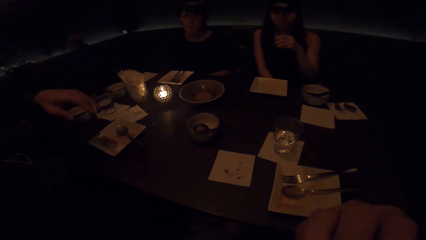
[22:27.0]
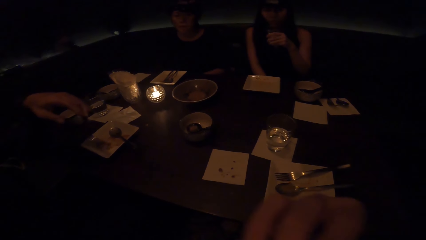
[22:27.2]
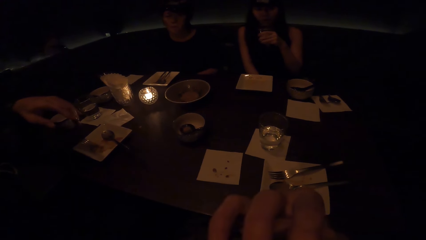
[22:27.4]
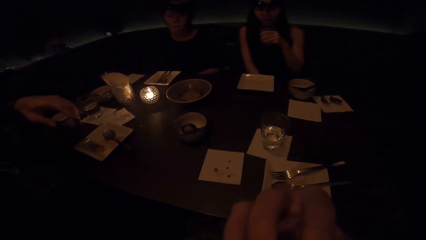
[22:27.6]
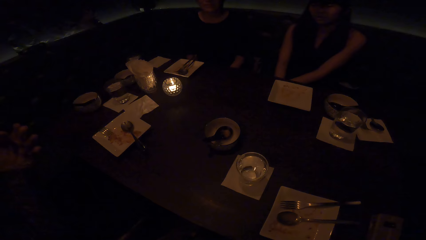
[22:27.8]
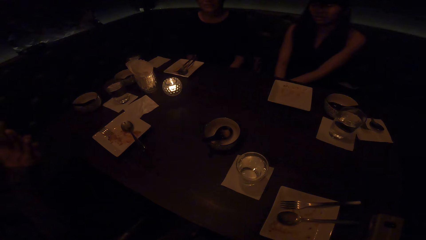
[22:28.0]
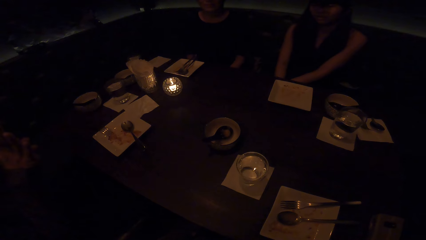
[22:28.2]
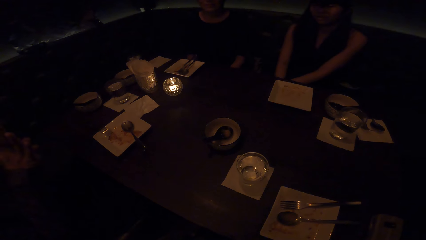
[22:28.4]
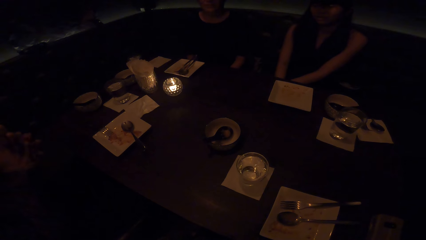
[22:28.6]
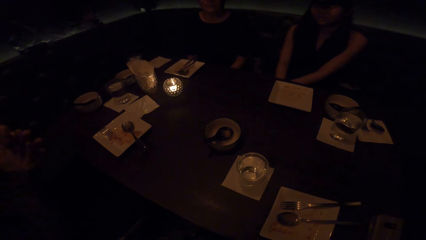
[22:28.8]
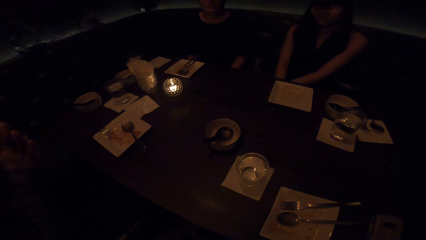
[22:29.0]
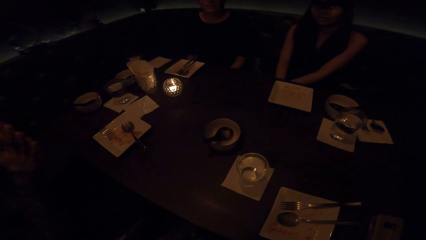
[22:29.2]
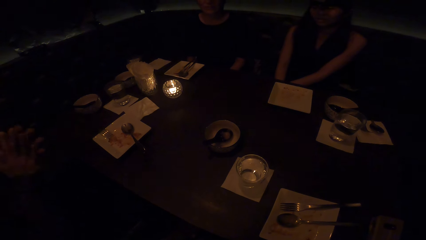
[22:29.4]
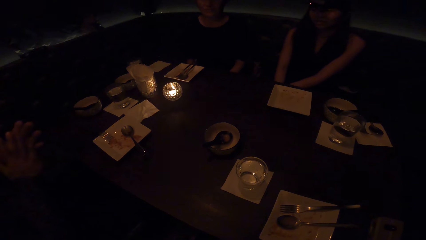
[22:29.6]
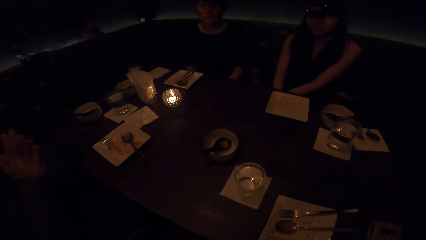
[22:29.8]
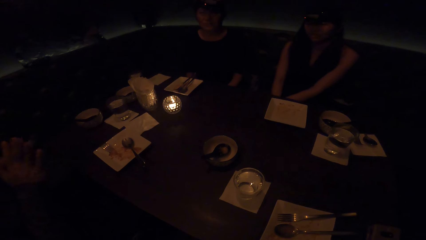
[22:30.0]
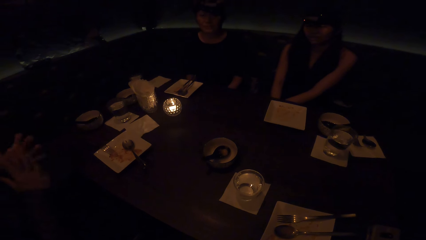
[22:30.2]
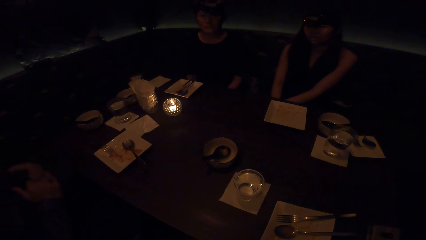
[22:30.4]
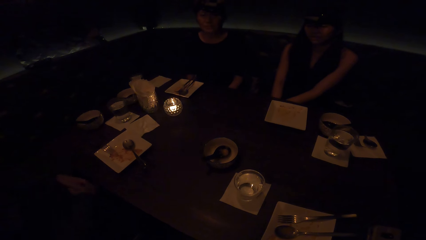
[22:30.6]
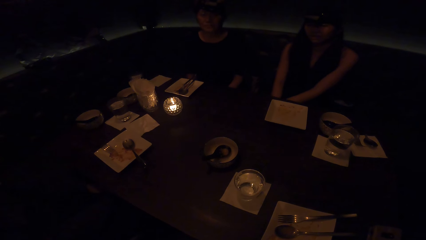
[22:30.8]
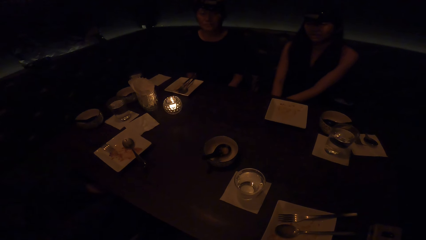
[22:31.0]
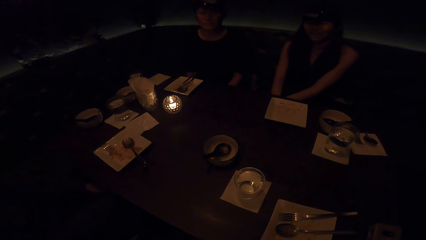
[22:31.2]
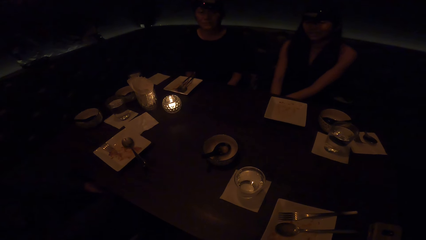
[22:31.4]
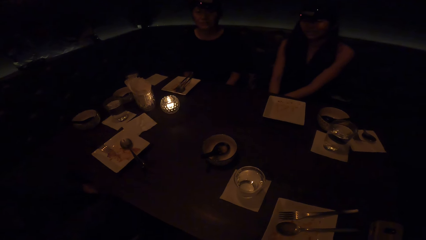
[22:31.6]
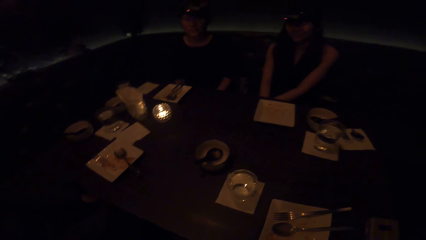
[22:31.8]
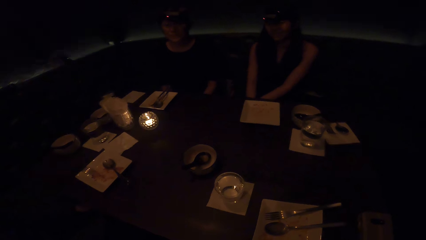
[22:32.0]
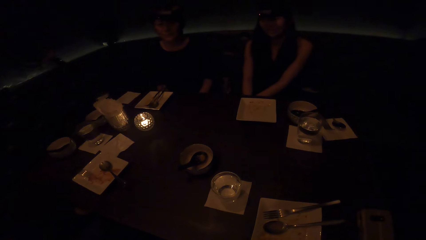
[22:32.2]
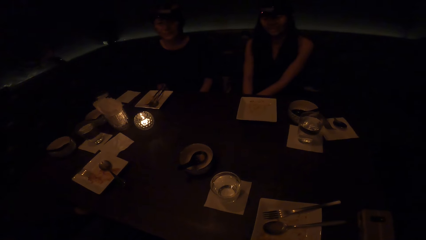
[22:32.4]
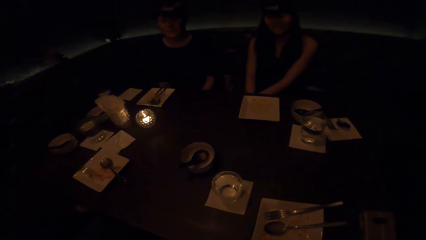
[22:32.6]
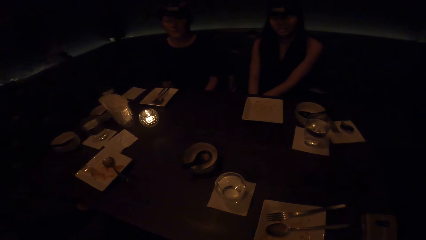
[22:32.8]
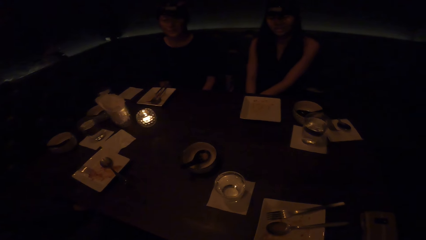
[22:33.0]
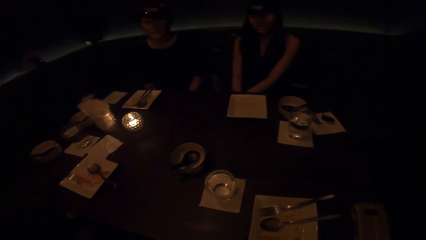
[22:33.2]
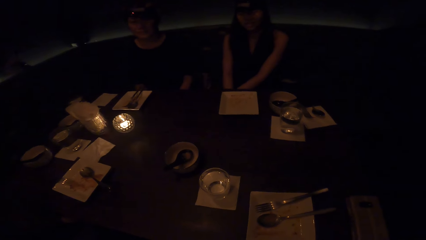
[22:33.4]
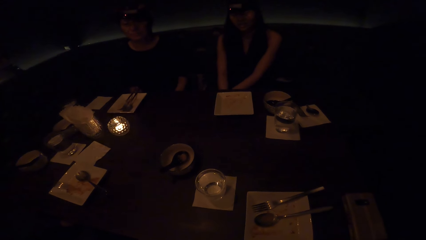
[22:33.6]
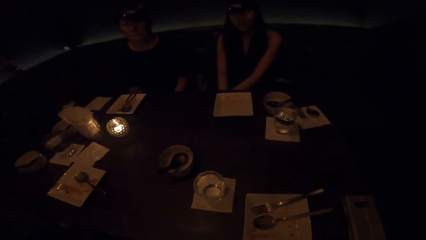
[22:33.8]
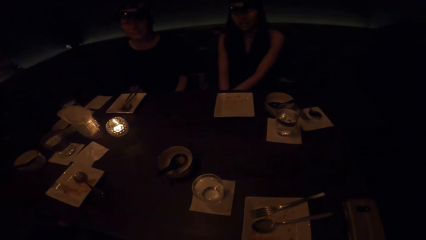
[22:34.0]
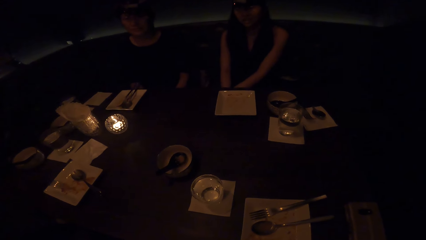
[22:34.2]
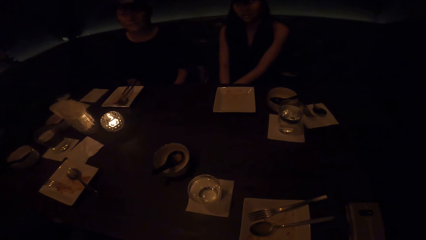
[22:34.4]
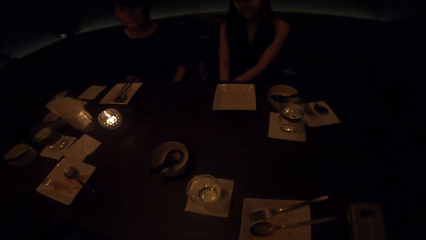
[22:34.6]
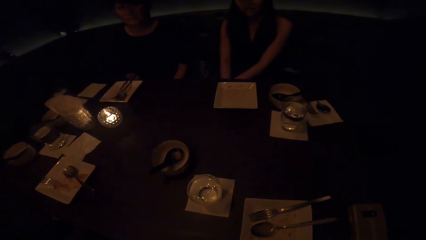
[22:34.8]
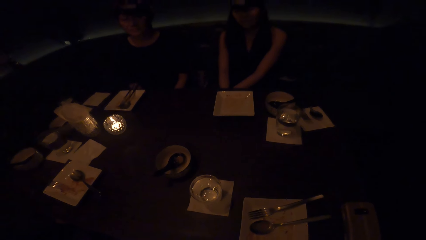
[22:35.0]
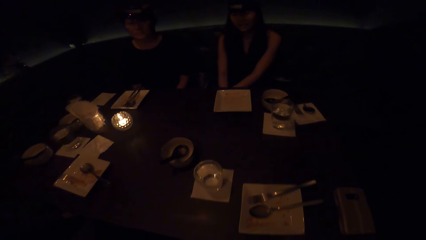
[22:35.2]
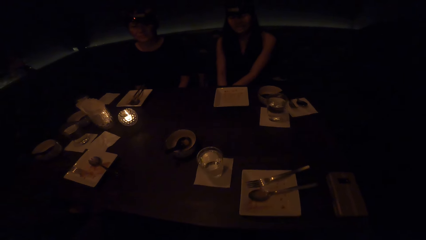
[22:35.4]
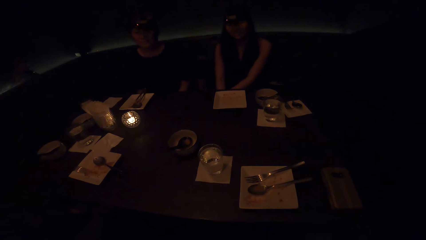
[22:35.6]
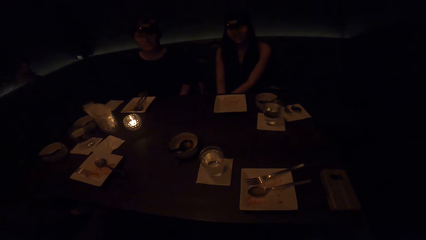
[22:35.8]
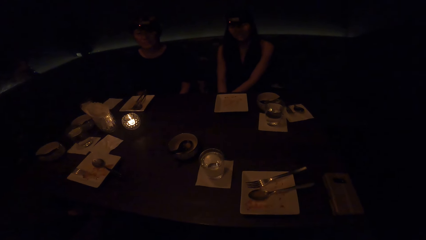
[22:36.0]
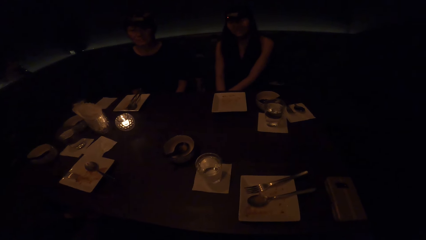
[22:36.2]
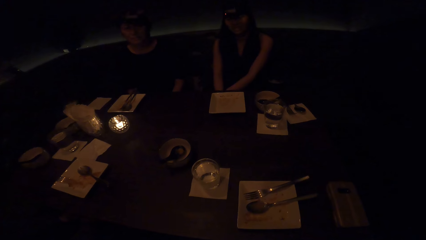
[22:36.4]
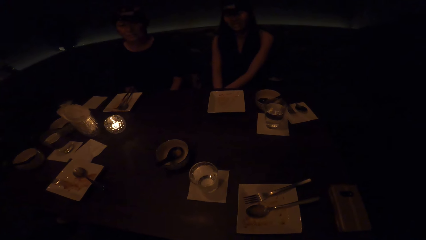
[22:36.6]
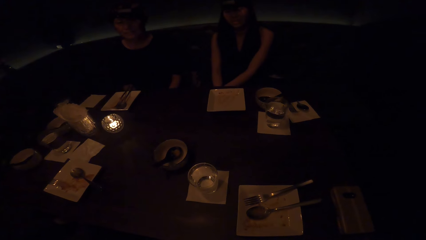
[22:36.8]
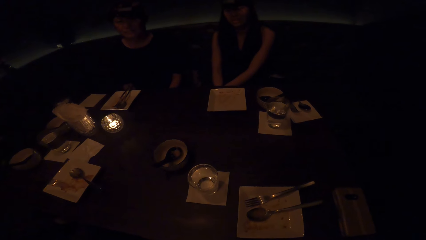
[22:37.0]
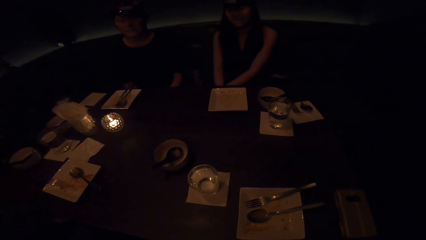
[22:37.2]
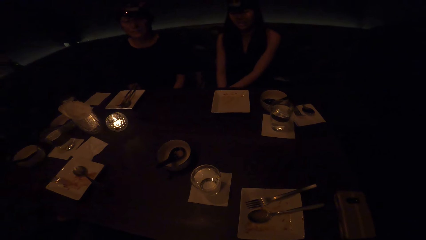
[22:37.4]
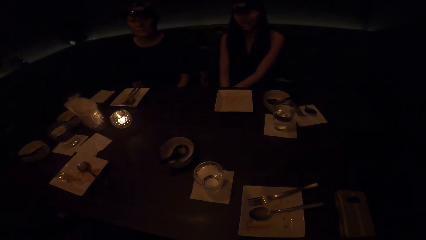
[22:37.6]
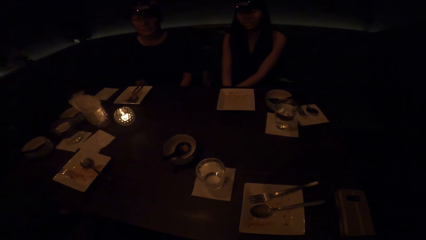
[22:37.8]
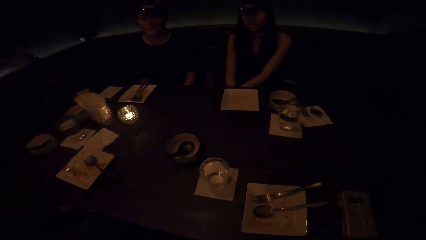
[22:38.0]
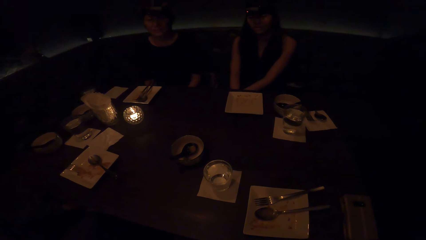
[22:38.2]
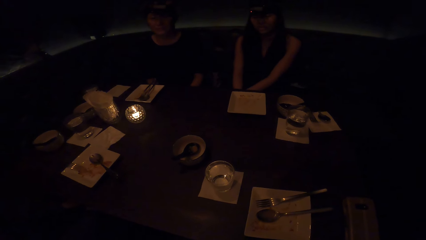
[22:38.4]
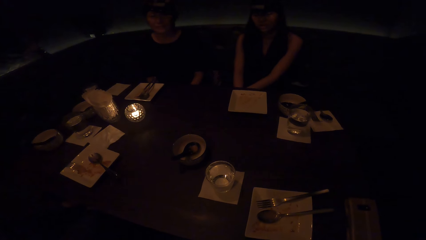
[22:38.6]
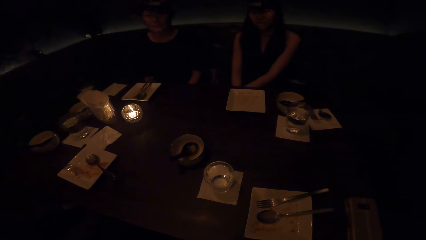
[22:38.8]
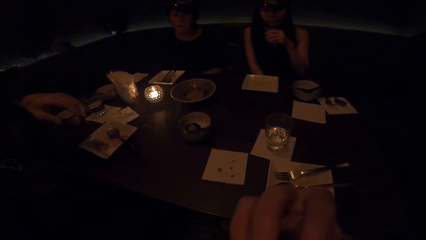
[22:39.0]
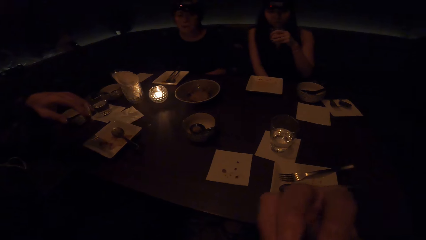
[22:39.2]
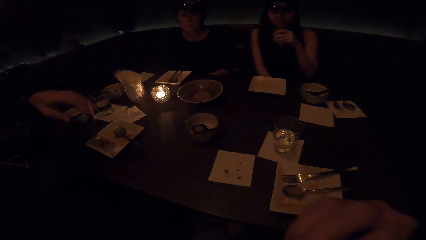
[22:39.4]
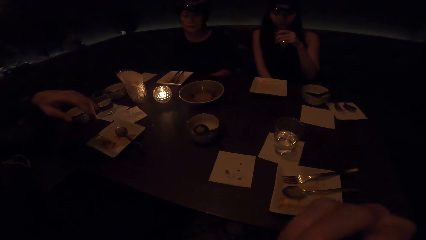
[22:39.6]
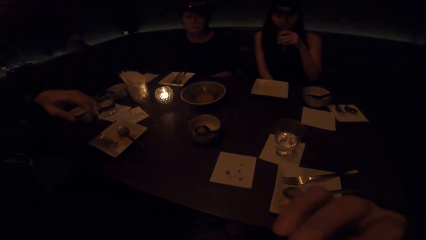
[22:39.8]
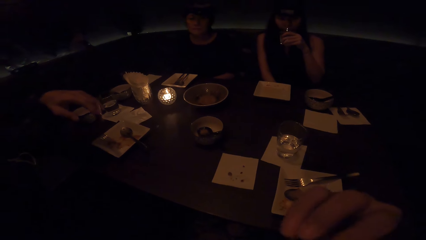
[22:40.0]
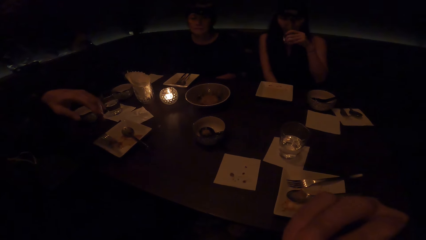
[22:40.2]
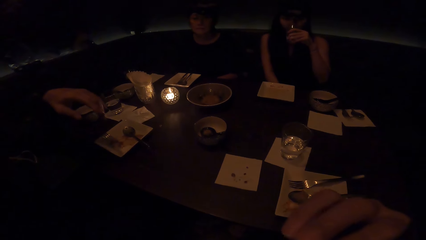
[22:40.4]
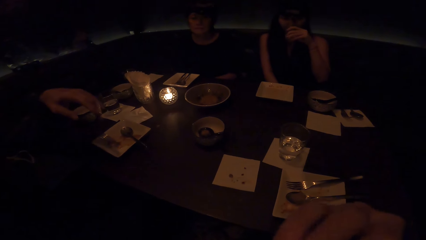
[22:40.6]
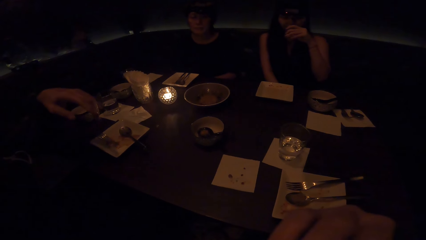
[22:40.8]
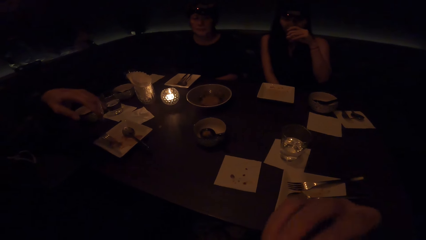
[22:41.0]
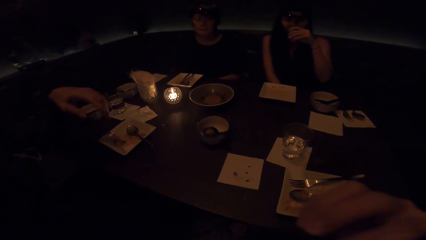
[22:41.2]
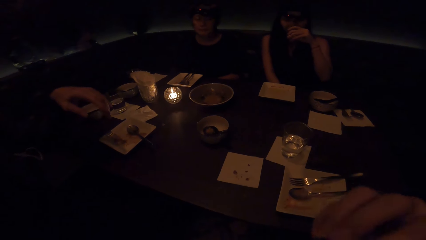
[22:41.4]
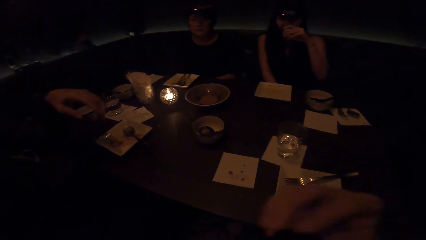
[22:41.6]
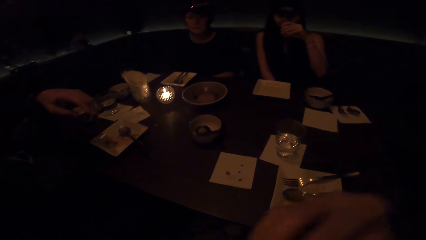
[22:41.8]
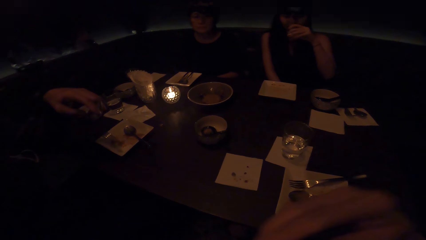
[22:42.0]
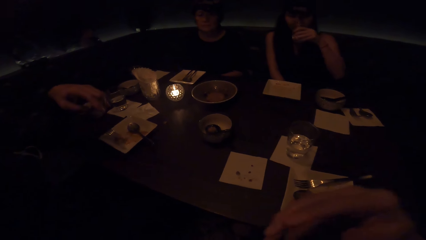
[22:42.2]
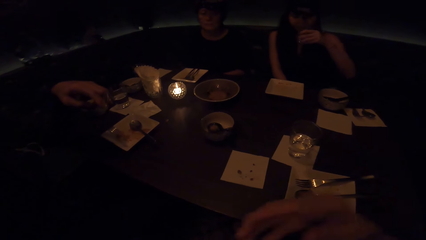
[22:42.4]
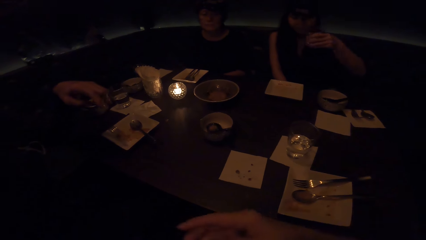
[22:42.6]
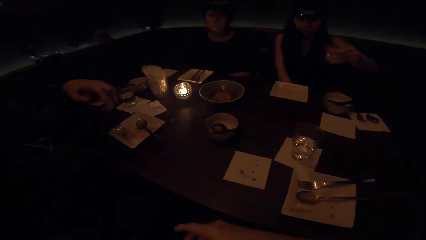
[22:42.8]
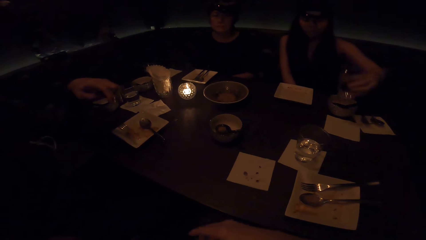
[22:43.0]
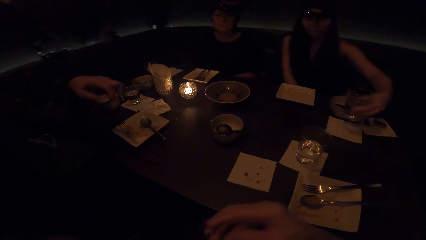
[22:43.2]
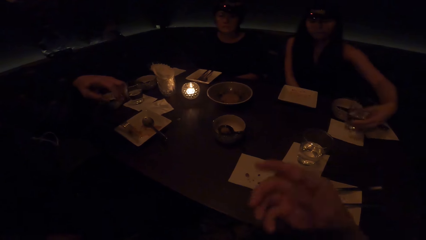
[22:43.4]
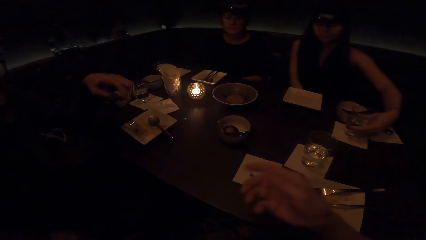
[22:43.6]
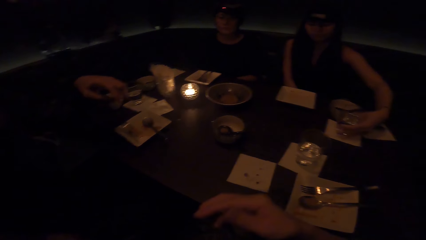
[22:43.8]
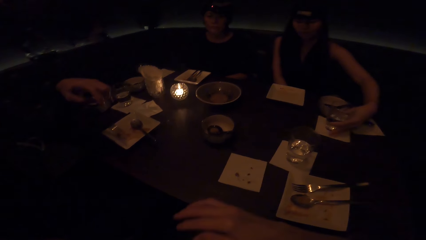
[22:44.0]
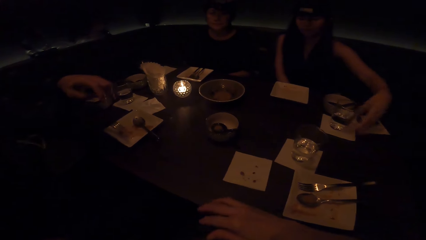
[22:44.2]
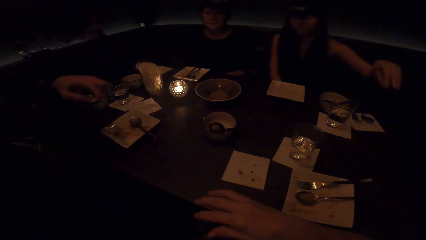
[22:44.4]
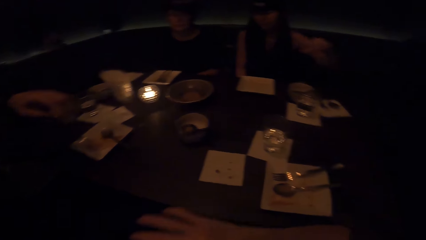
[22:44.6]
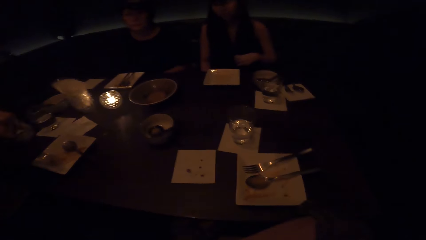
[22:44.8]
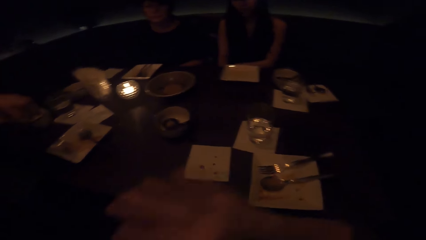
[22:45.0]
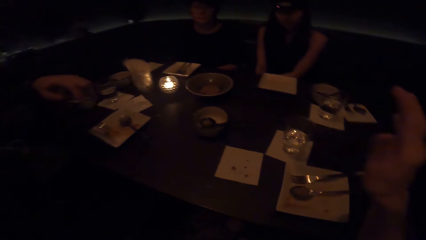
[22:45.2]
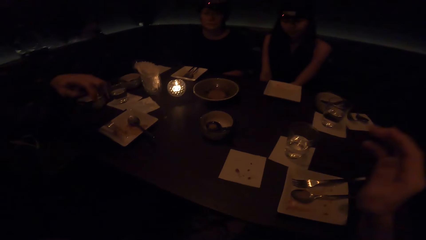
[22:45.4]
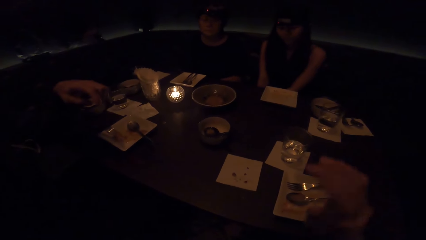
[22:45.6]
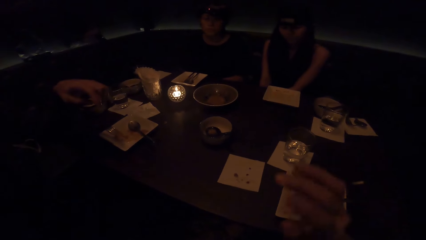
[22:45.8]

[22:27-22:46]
The camera wearer talks with three ladies. The first lady puts the glass of drink on the table.
